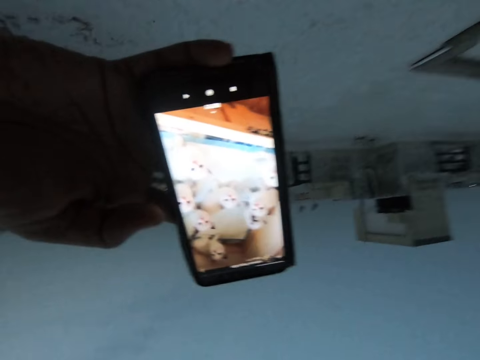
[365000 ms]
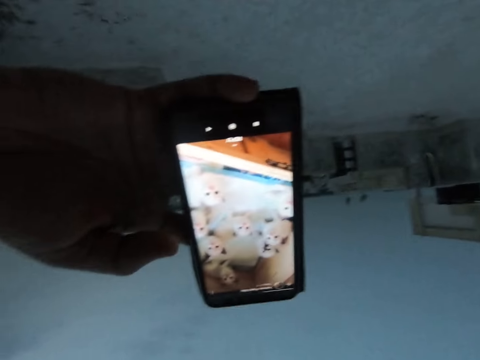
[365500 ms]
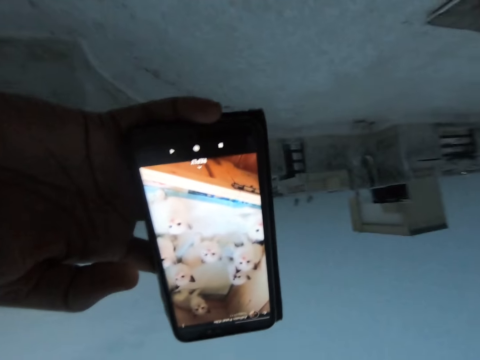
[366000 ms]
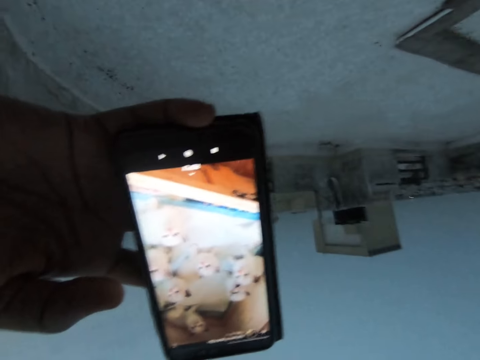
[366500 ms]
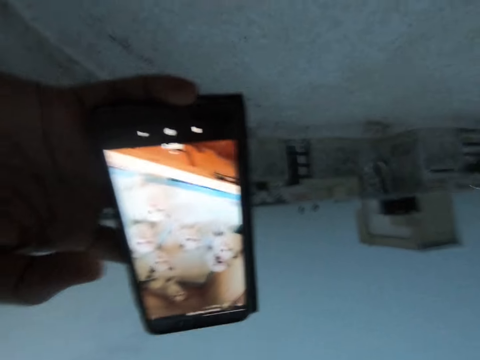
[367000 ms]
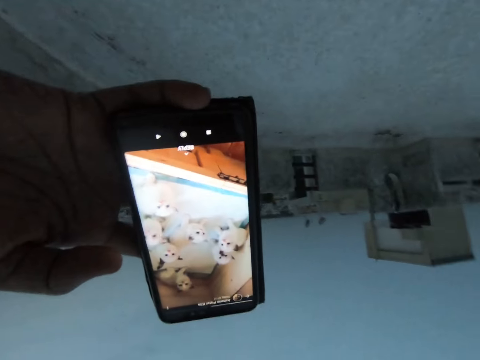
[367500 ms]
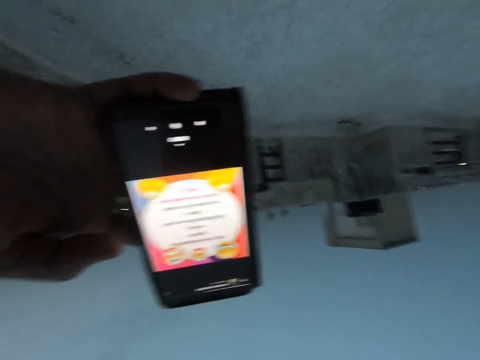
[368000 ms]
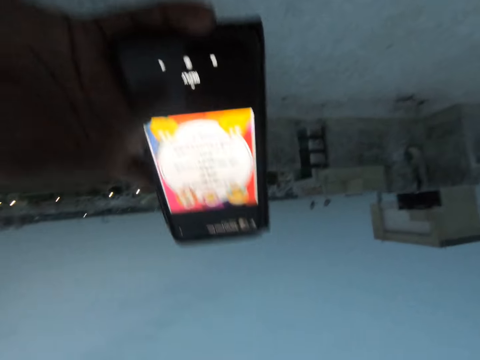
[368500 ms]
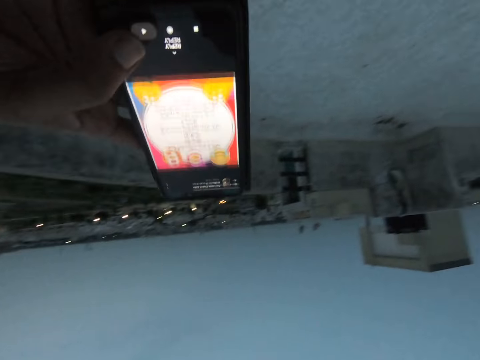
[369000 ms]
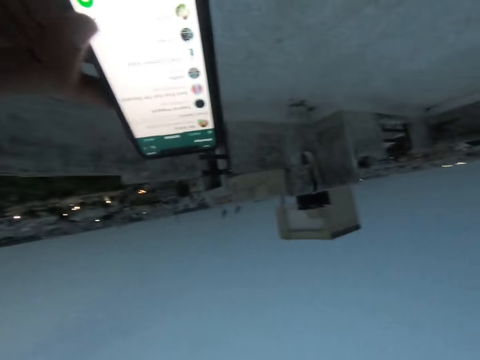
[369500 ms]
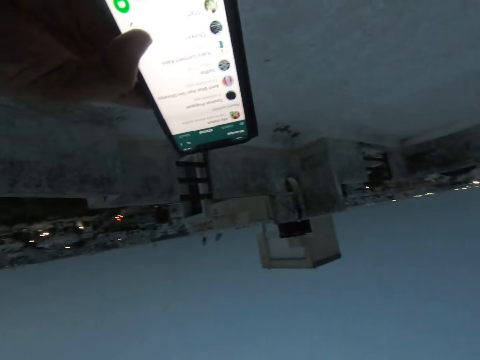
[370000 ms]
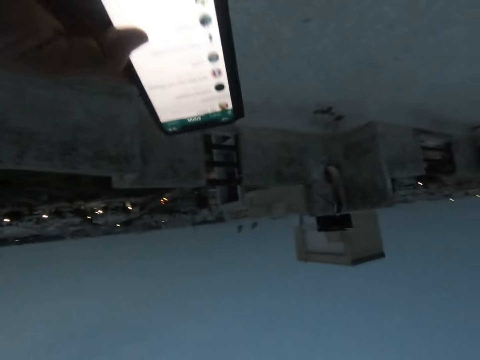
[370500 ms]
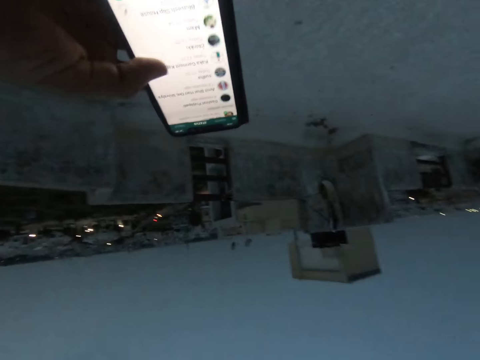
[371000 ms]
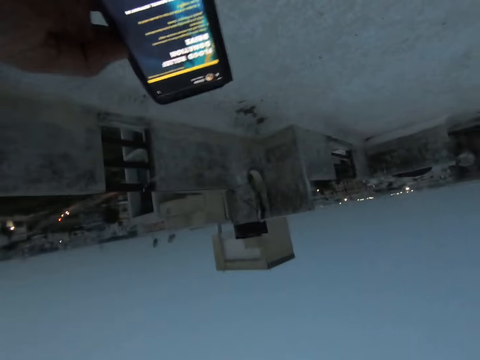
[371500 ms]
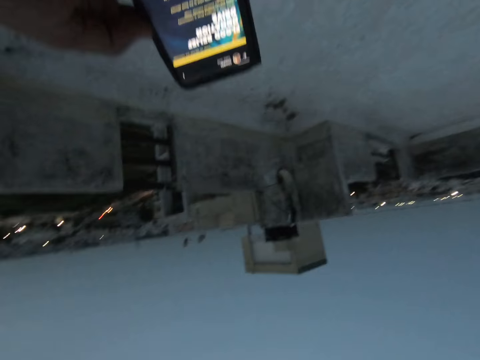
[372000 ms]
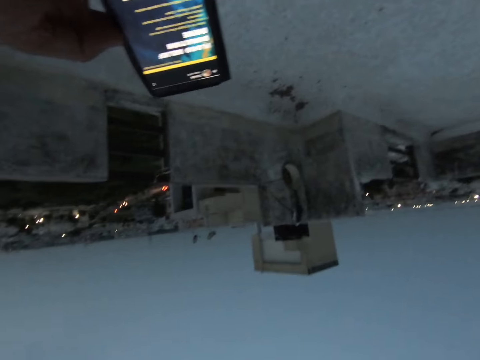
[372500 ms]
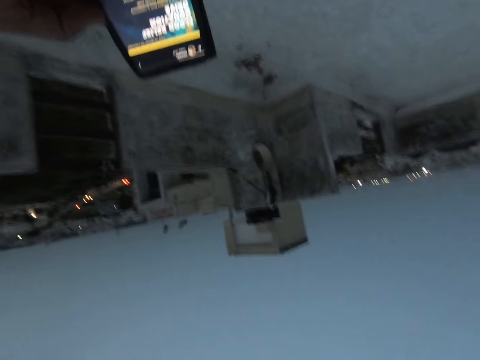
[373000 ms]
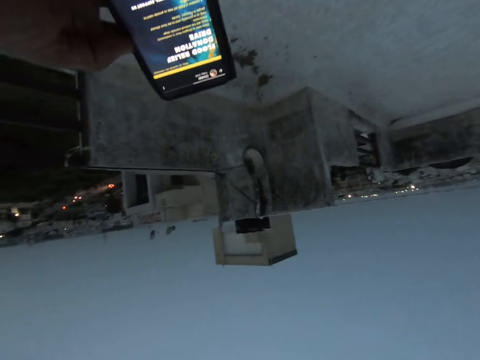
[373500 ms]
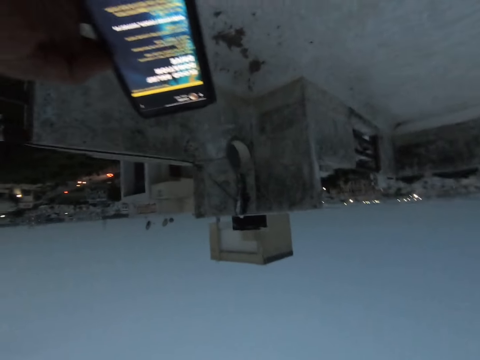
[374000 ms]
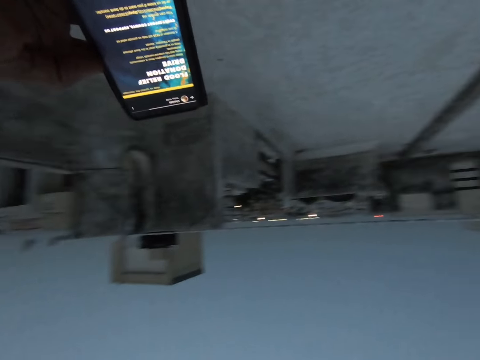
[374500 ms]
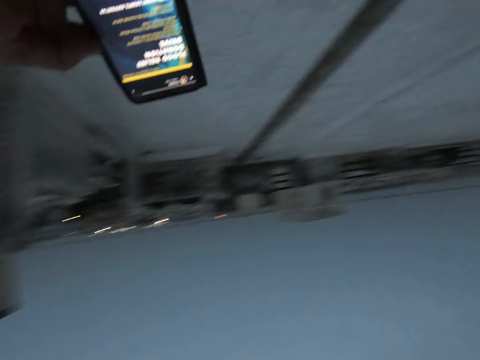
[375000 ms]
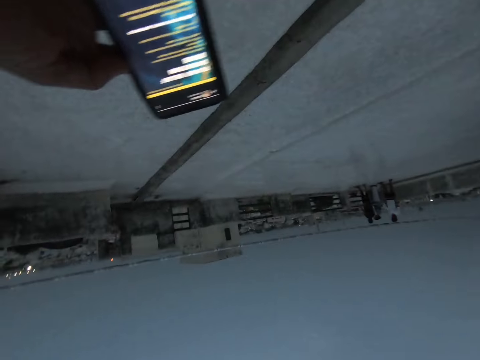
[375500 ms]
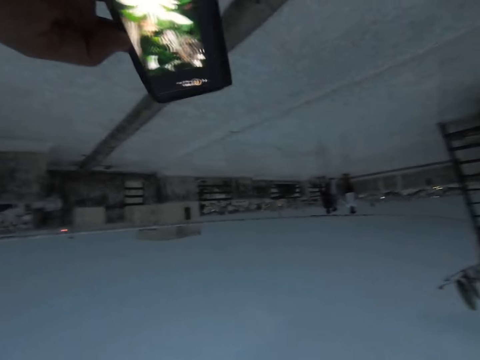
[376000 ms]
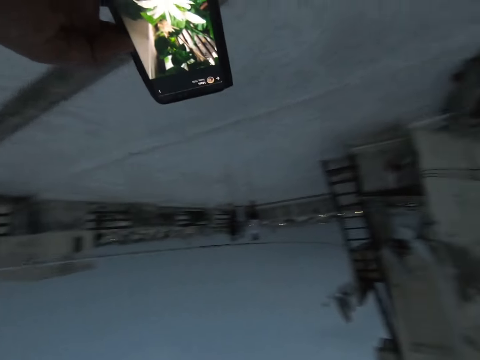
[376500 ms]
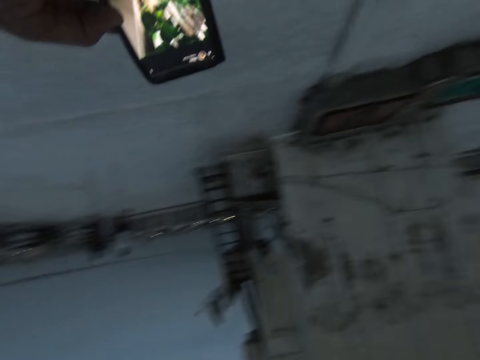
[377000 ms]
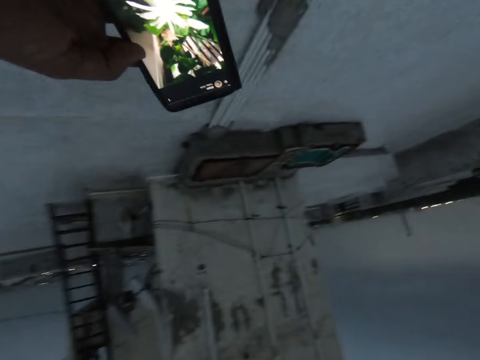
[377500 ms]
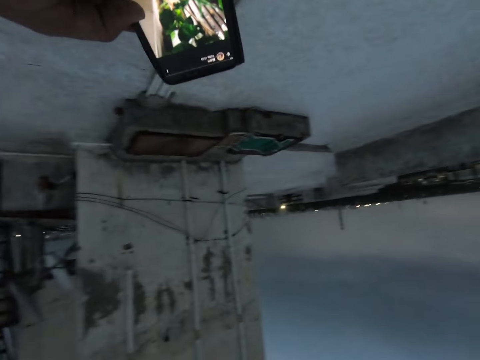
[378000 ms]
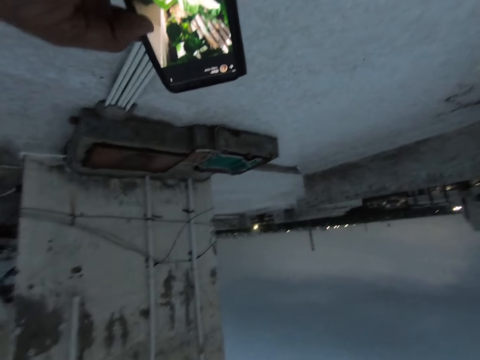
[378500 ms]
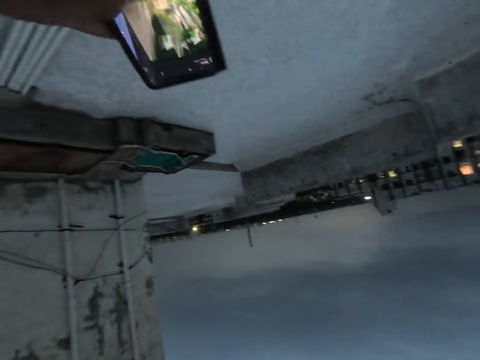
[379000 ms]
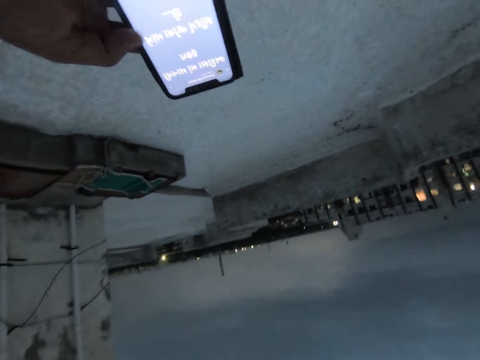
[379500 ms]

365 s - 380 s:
The camera wearer watches a video on a phone. They use the phone.

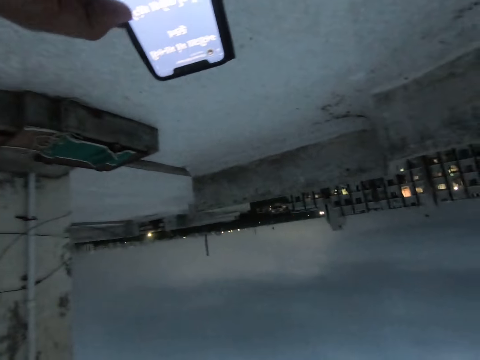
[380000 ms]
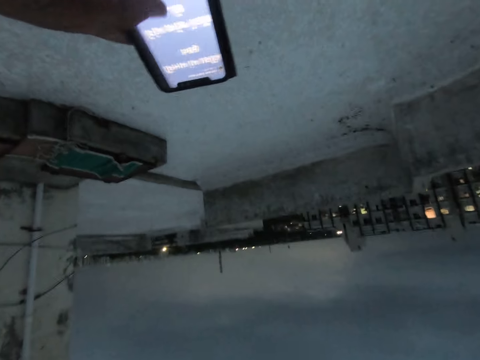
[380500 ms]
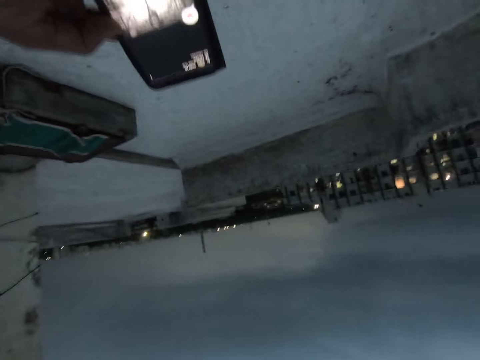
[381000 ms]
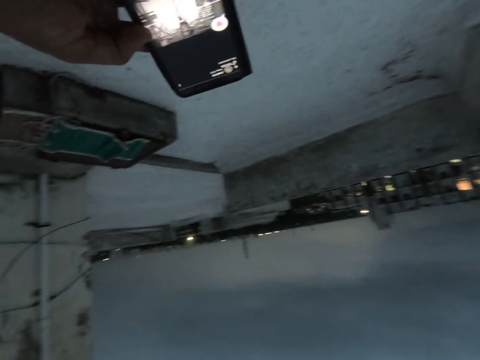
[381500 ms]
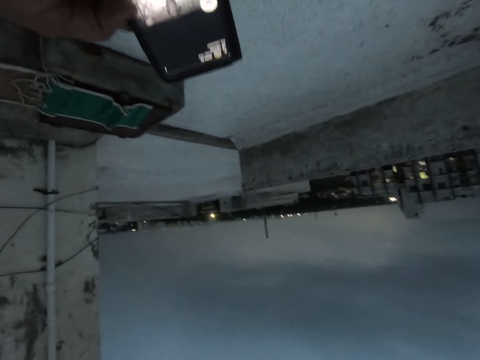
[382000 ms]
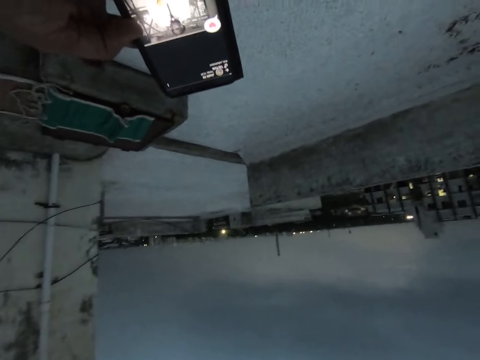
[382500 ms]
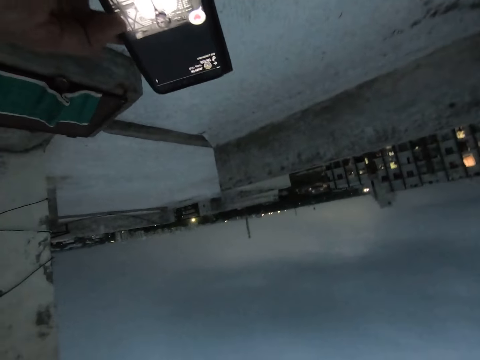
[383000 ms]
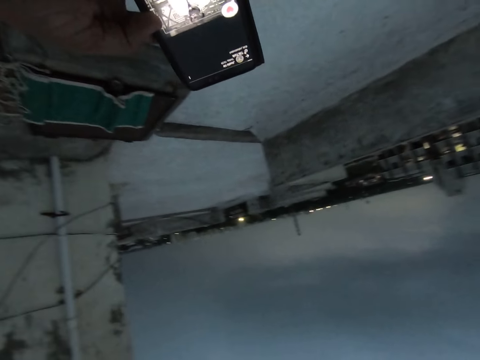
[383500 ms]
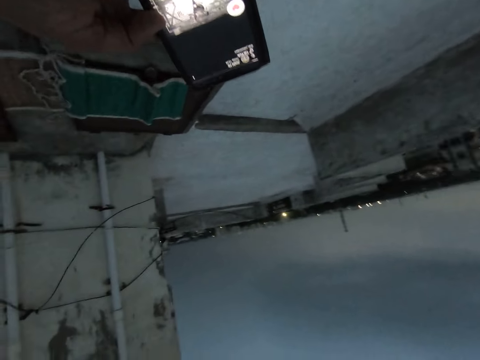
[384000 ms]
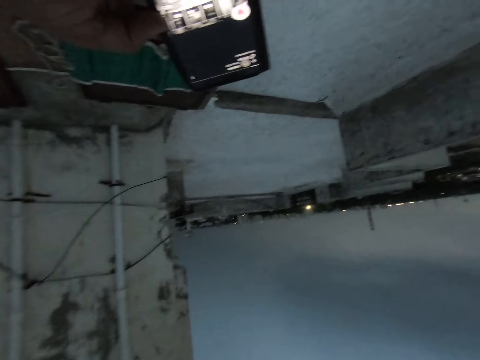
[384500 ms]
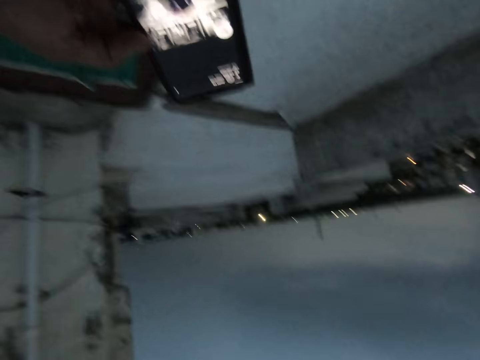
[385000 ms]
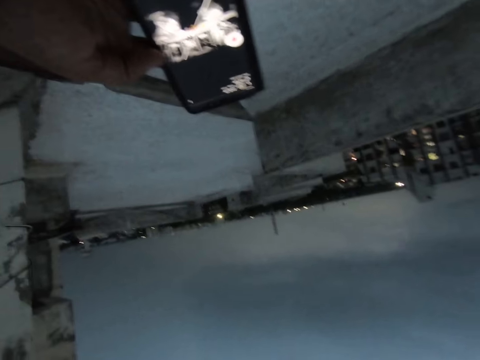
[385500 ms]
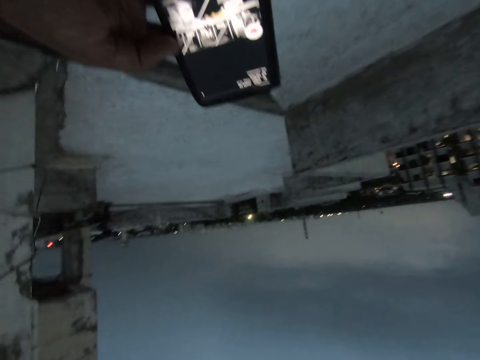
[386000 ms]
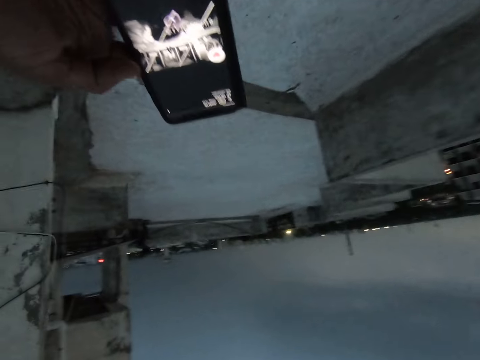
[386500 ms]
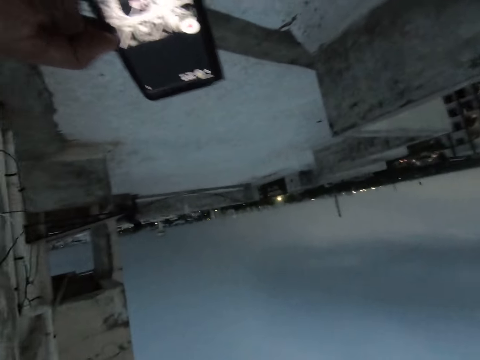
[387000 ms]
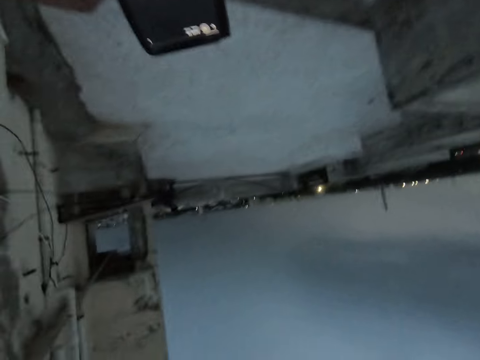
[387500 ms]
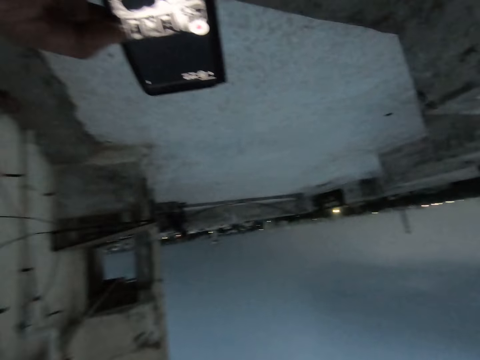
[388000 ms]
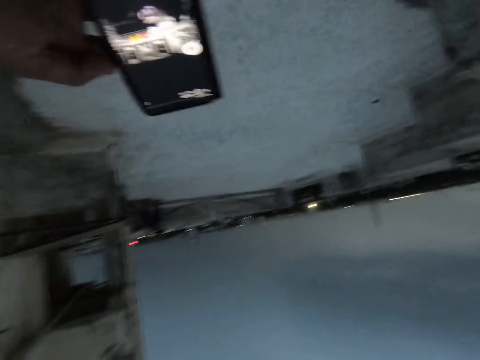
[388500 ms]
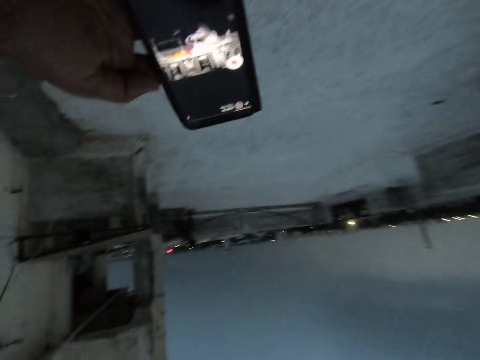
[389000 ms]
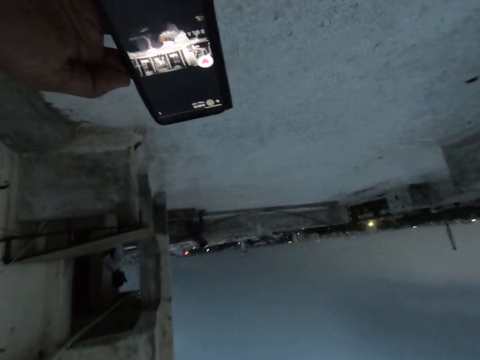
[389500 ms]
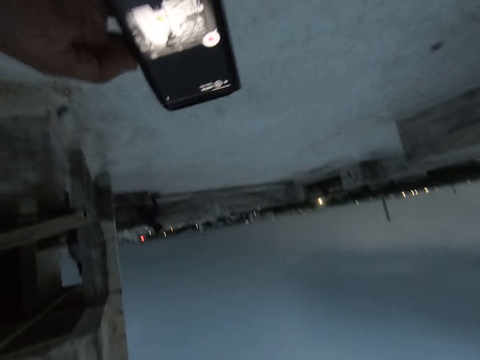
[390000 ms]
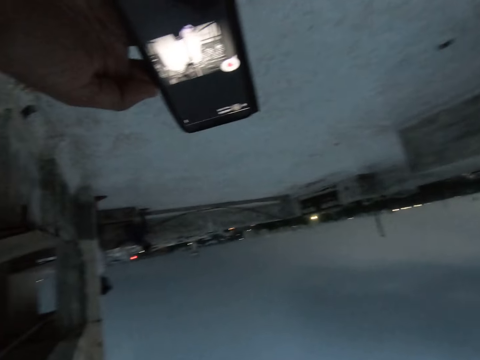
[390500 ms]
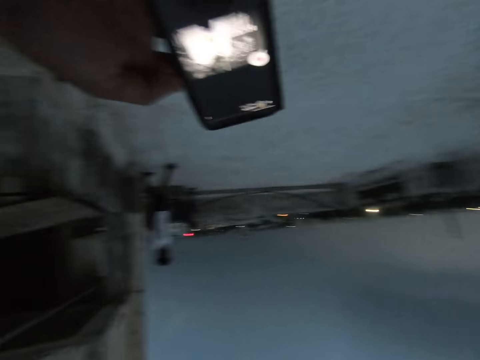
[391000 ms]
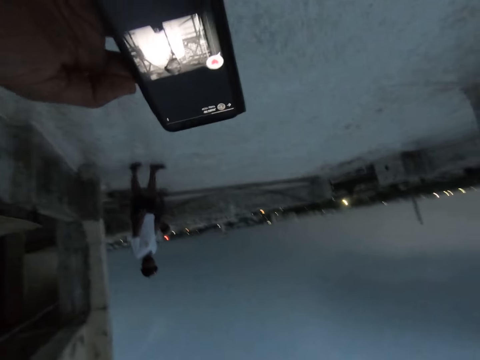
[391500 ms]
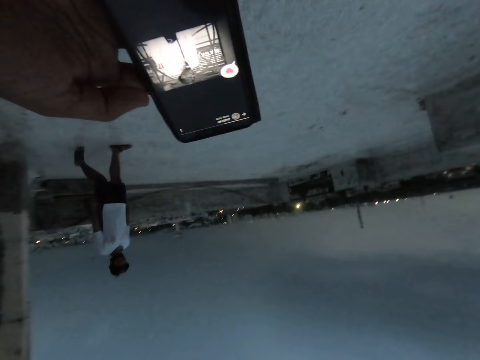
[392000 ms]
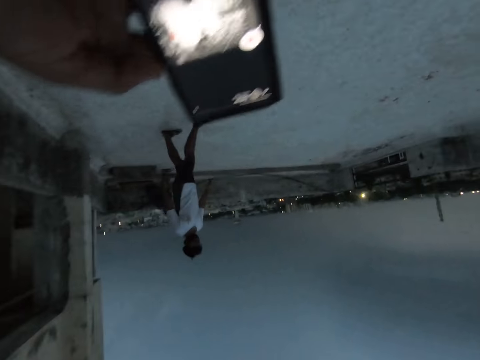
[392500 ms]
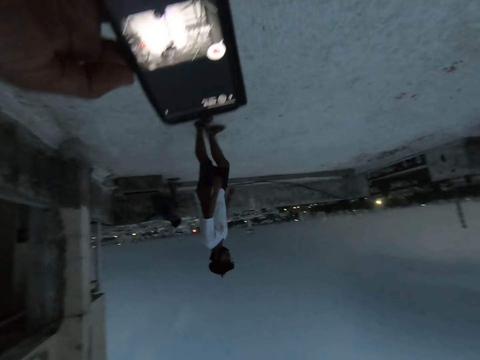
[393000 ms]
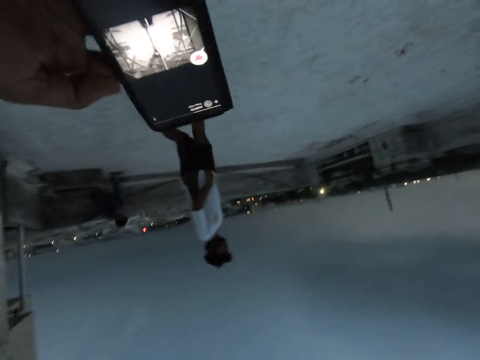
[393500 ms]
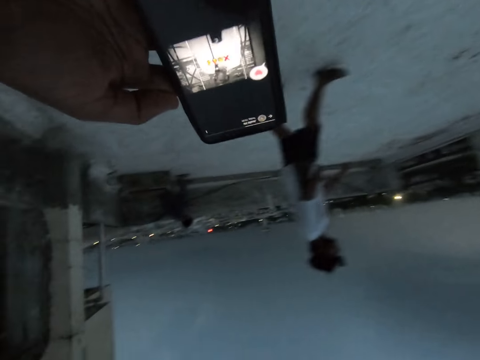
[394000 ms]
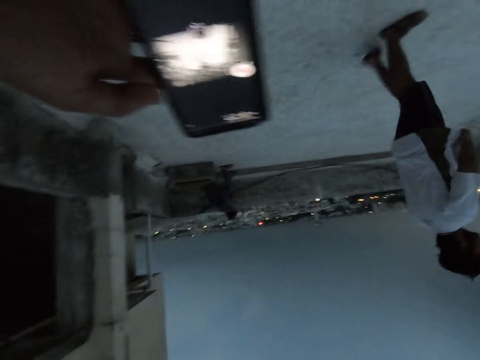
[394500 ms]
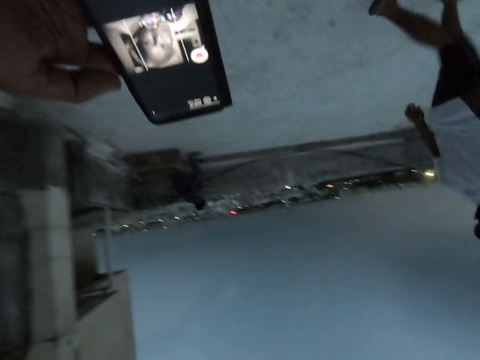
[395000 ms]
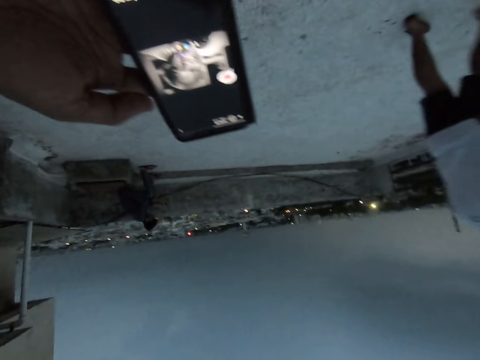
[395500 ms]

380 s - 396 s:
The camera wearer watches a video on a phone. They walk towards a man.
